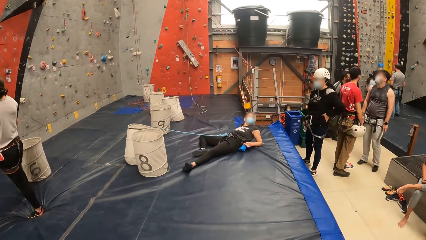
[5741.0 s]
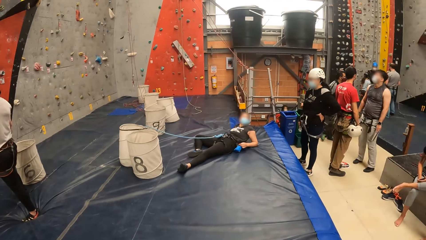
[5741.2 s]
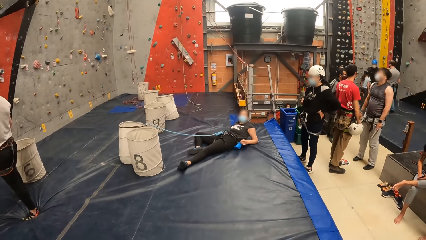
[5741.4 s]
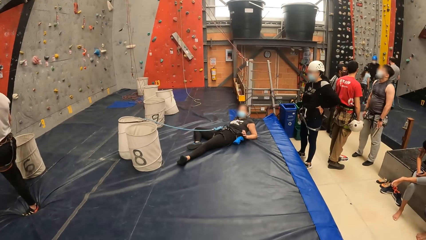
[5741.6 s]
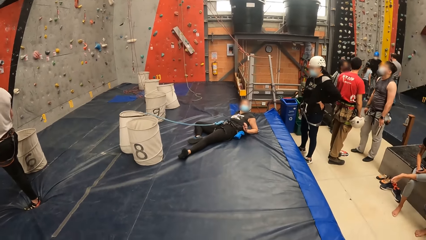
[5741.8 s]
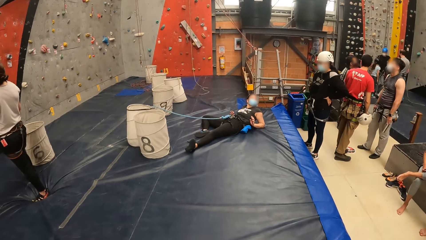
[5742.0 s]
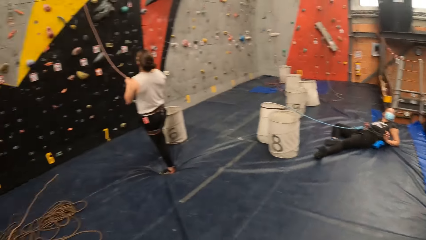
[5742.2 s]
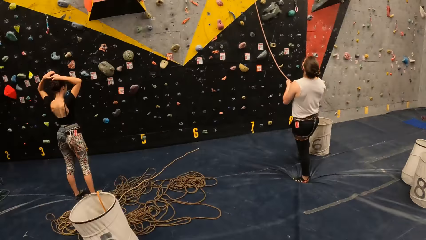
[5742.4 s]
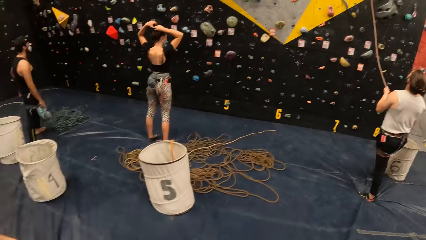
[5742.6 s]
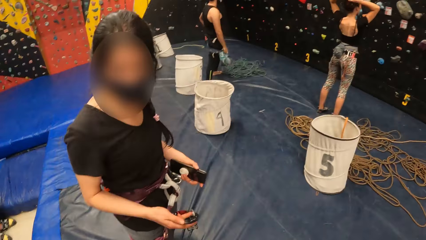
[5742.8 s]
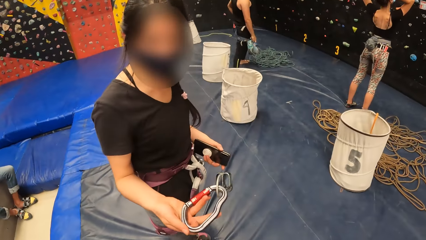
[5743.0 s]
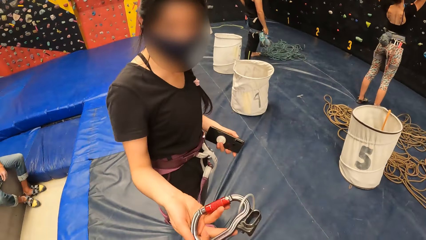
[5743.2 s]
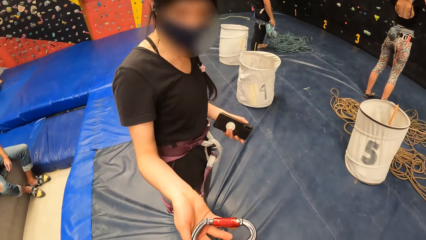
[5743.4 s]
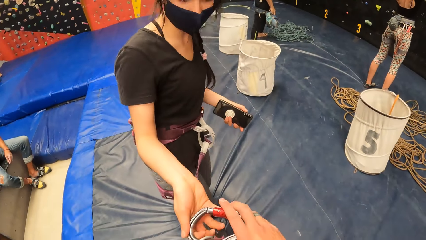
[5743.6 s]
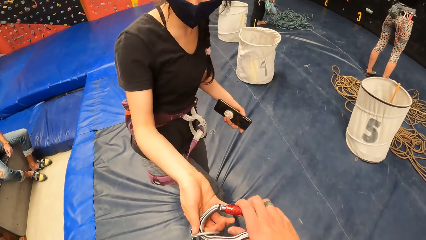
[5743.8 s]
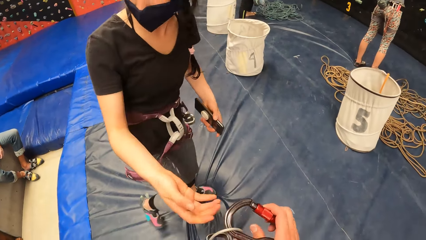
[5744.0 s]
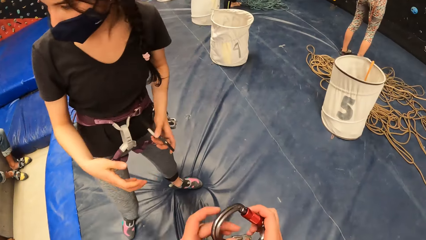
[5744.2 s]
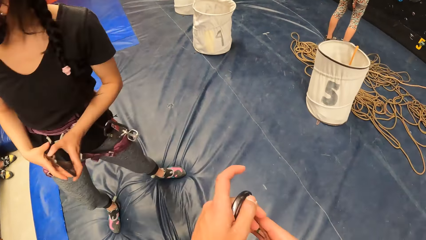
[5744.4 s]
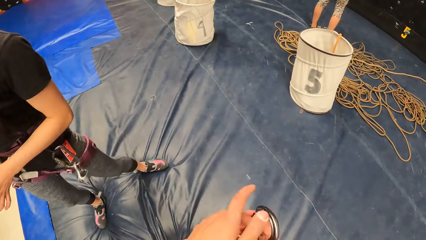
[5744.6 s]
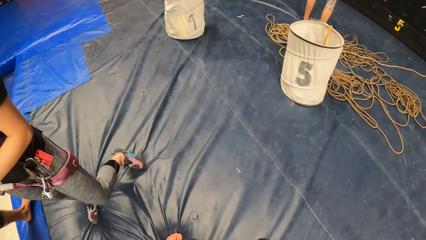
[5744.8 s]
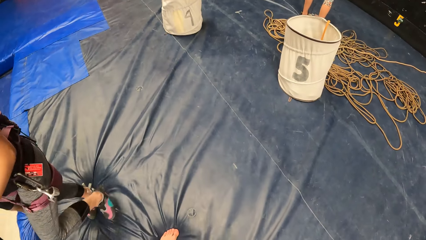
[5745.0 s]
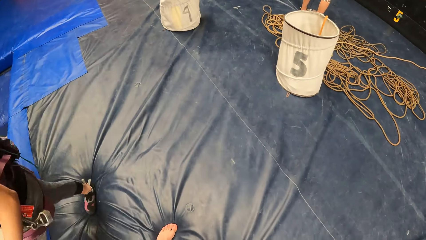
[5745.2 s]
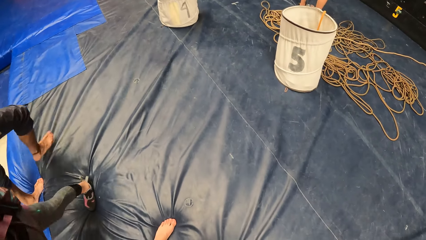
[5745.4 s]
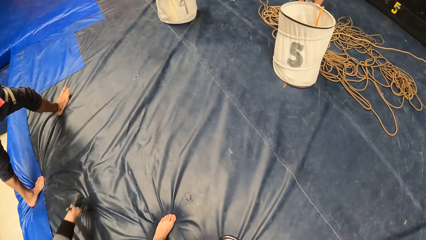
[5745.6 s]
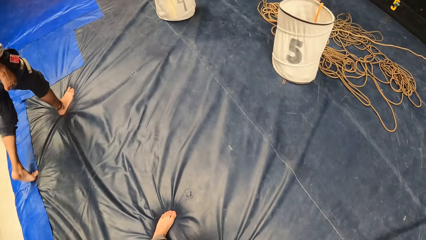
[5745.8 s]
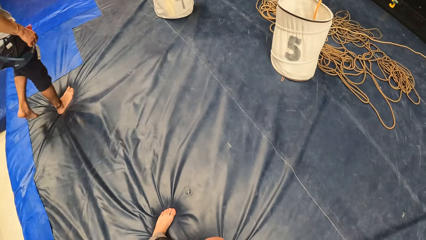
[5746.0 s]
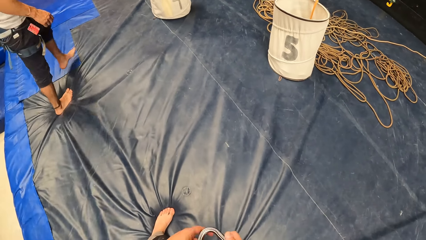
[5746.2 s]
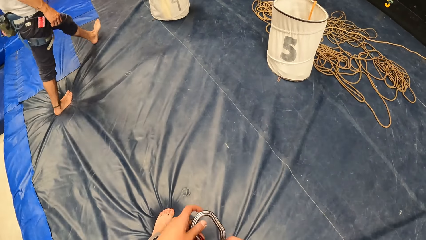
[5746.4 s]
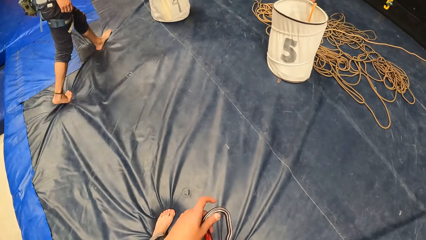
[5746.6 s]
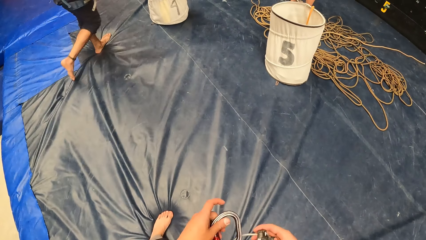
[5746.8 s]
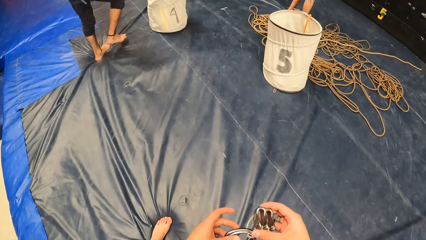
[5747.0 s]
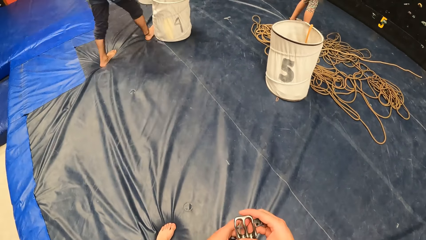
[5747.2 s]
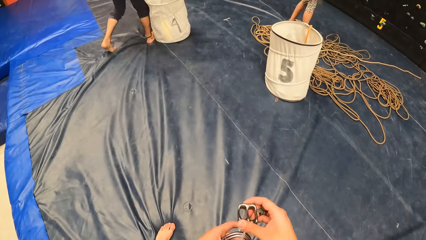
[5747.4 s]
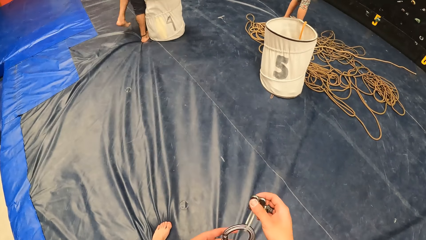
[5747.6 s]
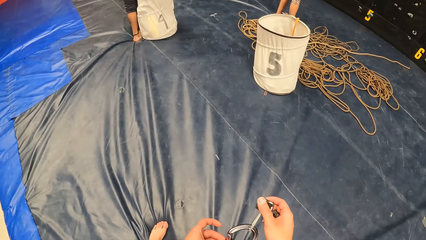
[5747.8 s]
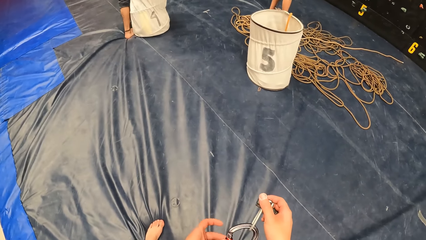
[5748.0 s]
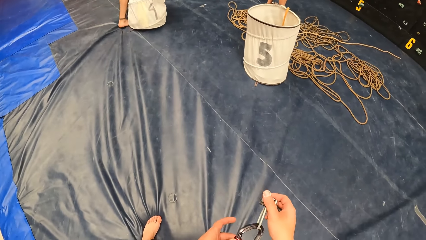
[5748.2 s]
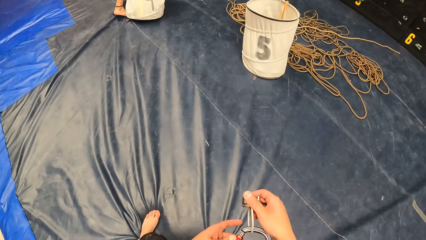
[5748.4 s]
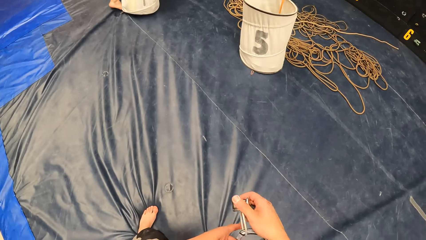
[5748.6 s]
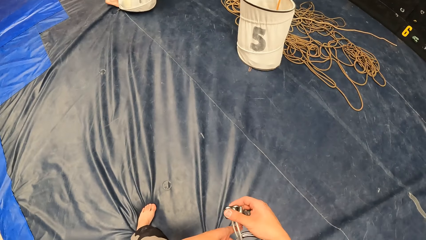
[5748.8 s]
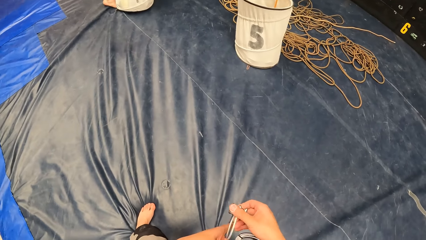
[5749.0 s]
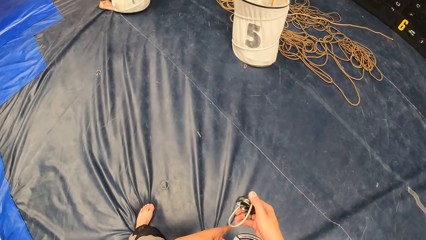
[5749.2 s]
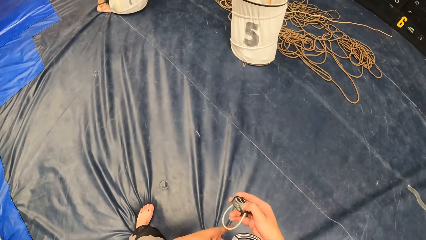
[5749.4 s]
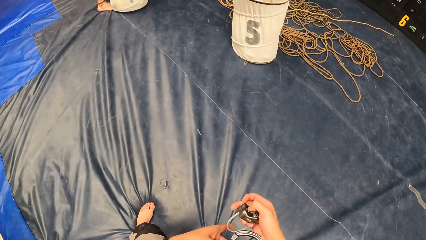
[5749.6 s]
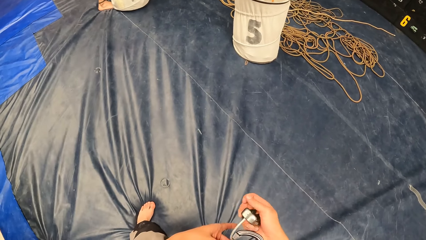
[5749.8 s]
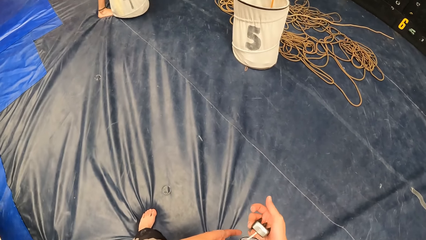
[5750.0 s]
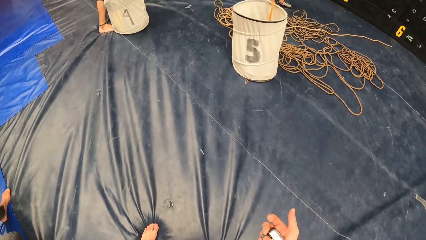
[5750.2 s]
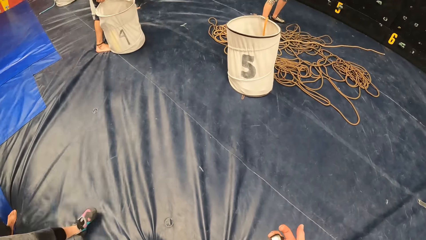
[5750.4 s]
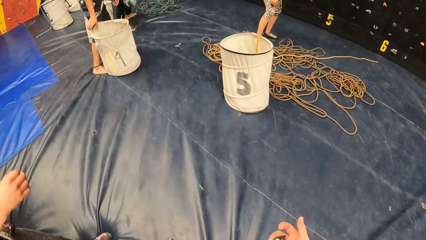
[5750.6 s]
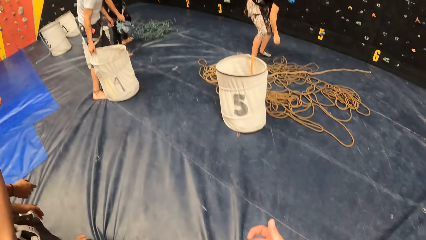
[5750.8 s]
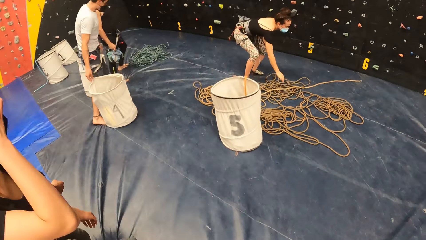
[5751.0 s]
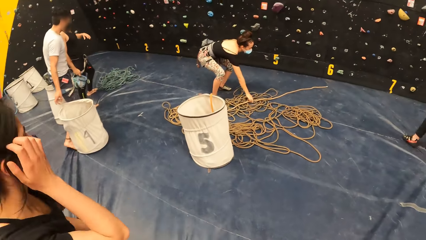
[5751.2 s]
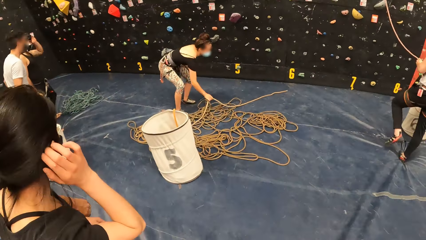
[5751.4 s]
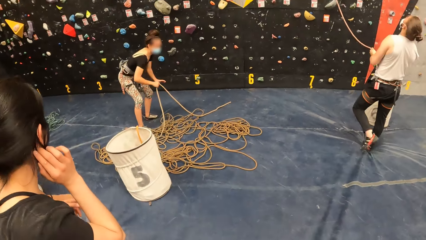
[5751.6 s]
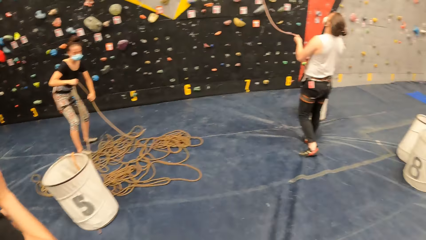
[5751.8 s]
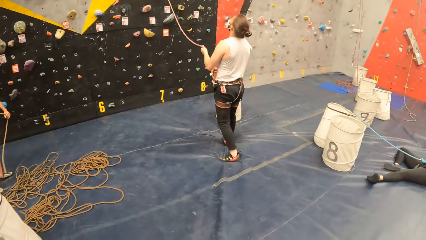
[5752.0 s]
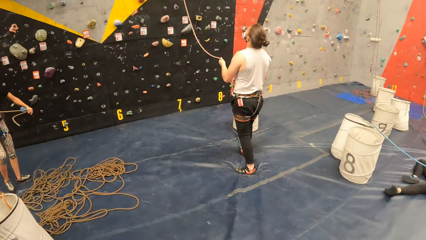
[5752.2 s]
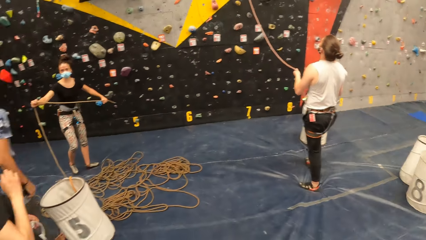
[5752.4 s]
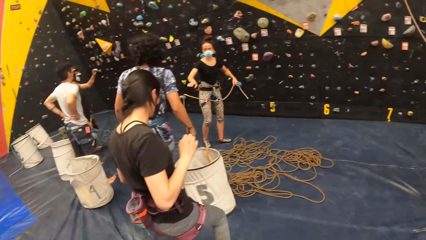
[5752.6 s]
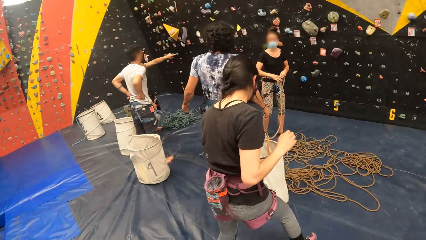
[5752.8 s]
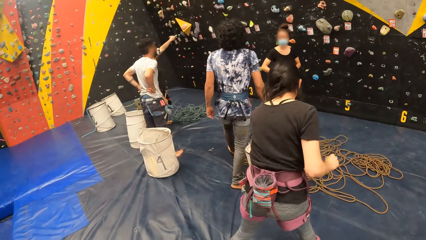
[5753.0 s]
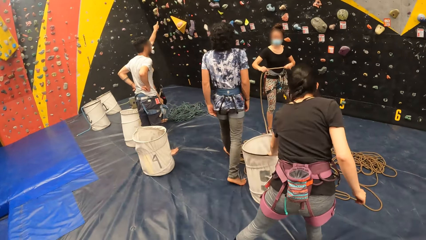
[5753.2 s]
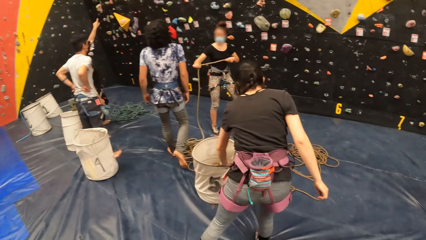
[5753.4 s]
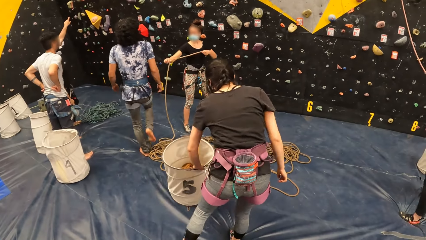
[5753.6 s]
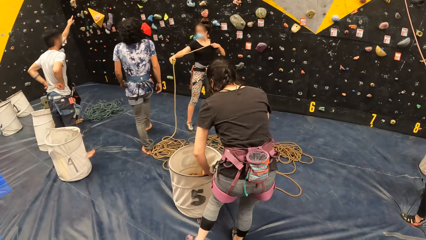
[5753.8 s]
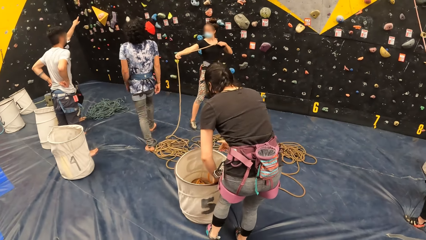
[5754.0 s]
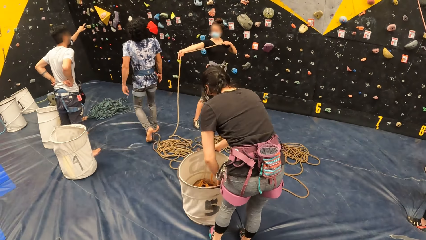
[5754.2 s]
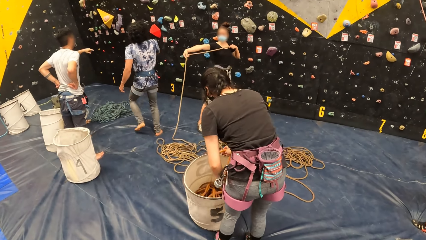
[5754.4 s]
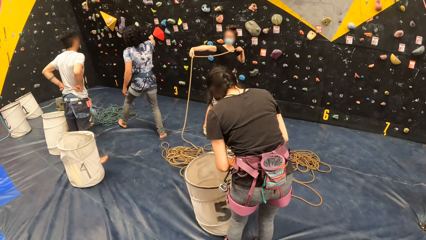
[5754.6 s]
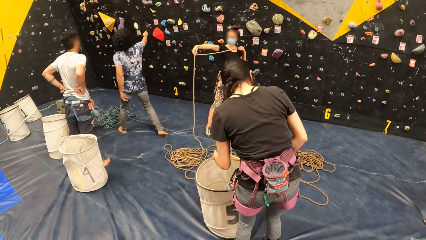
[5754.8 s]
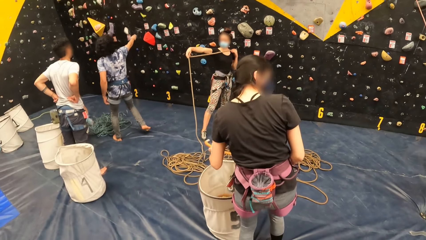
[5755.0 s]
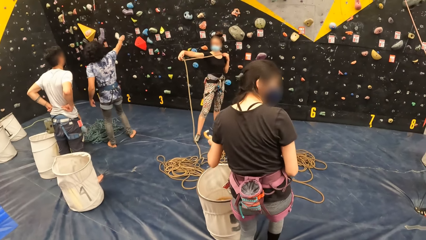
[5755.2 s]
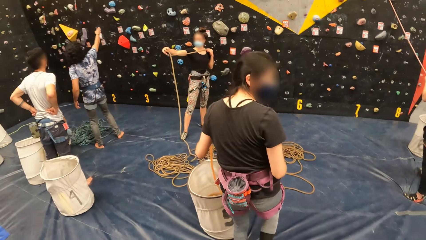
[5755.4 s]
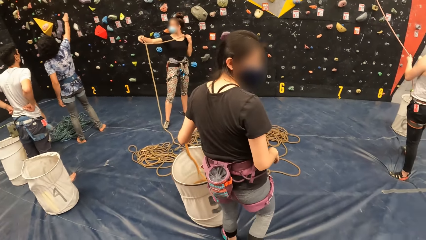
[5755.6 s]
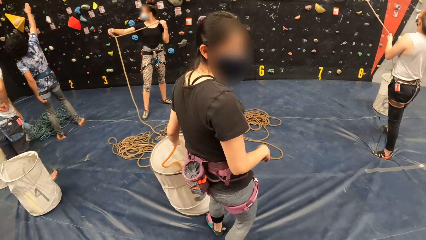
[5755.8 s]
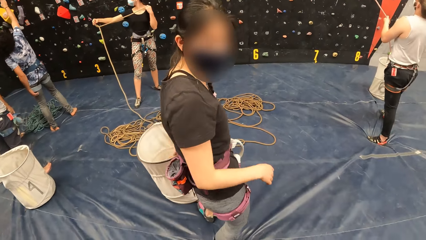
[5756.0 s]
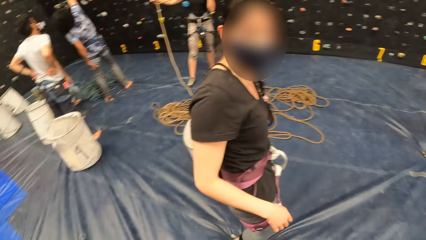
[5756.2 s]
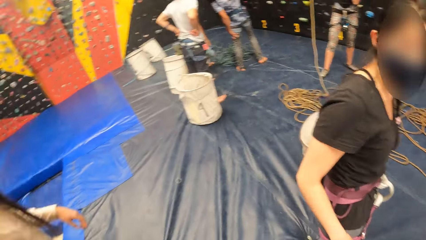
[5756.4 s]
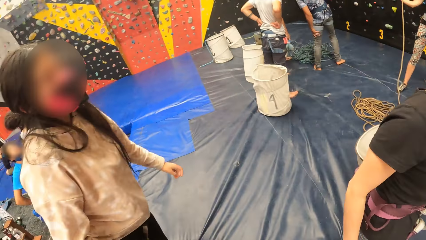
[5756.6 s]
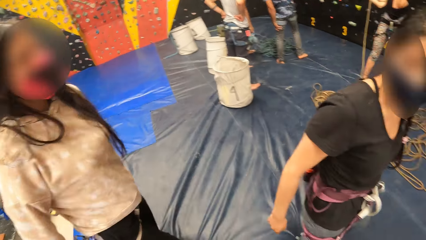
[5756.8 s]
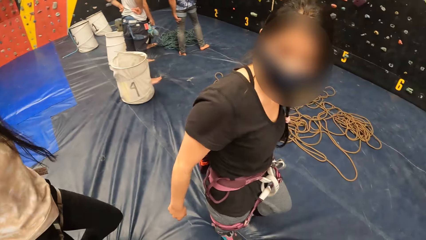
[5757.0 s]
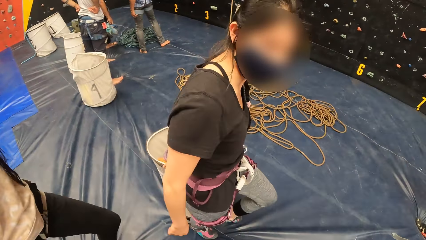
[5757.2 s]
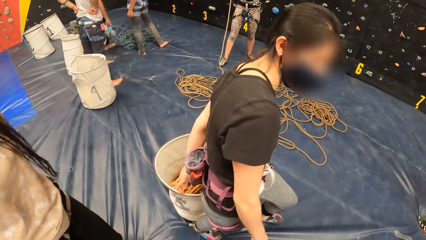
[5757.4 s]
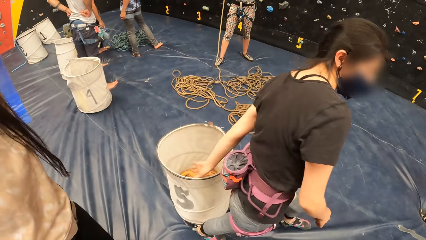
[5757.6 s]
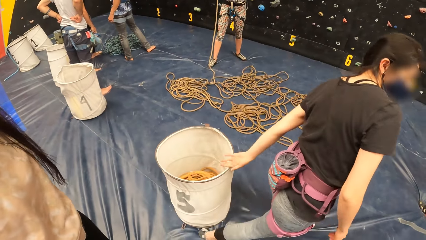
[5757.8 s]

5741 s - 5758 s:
The camera wearer takes the hook or anchor from a woman. They hold the anchor. They look around.
